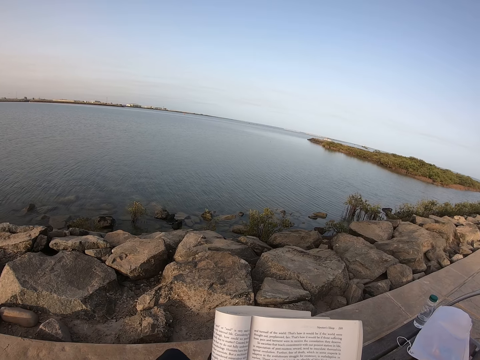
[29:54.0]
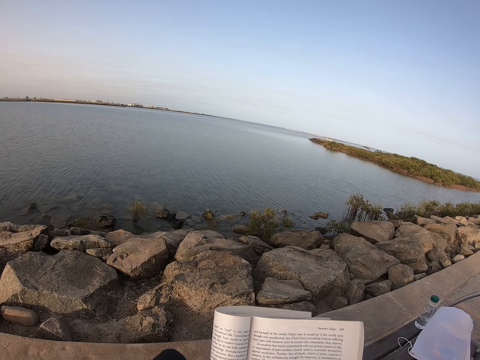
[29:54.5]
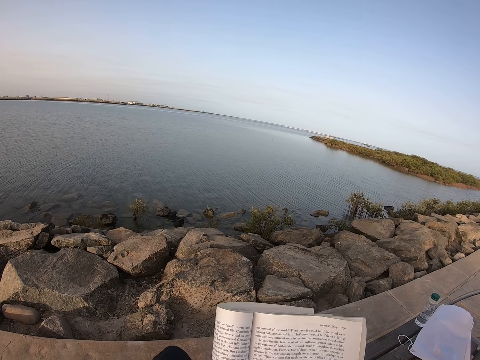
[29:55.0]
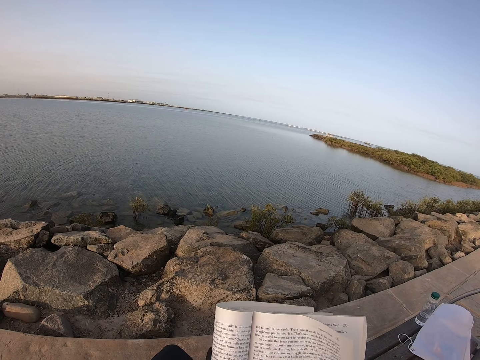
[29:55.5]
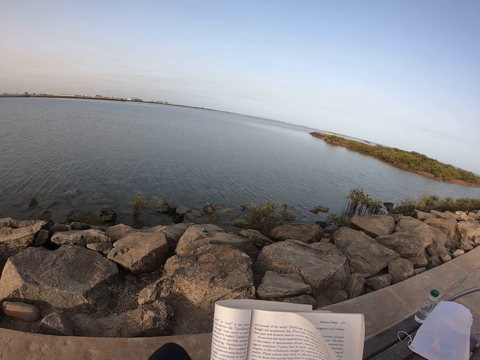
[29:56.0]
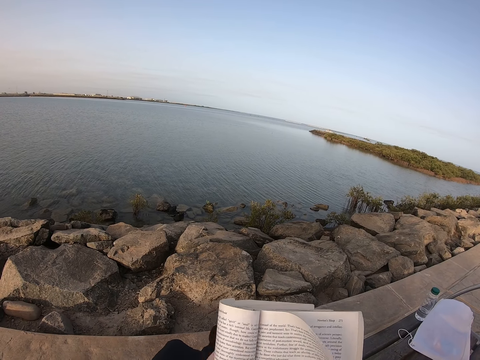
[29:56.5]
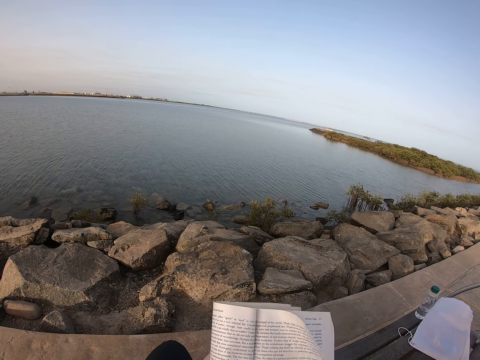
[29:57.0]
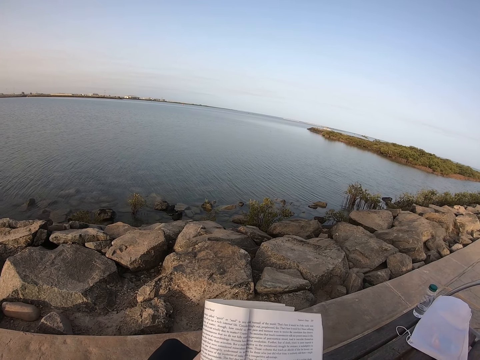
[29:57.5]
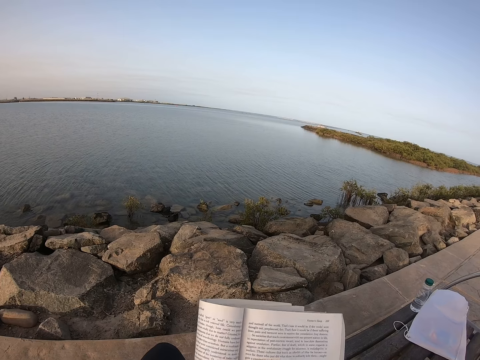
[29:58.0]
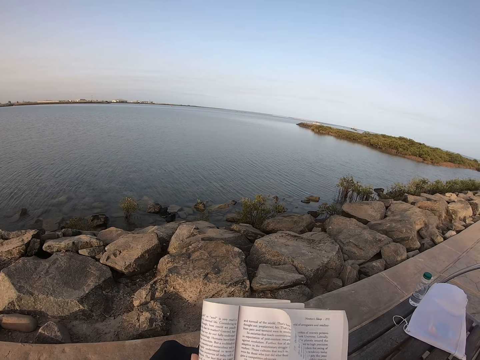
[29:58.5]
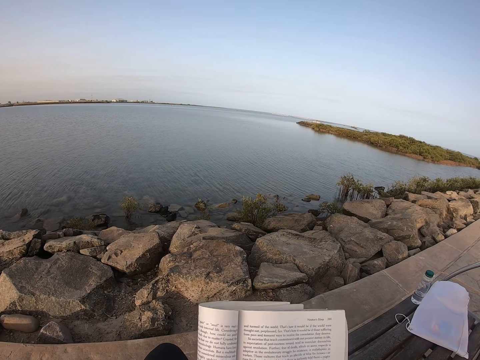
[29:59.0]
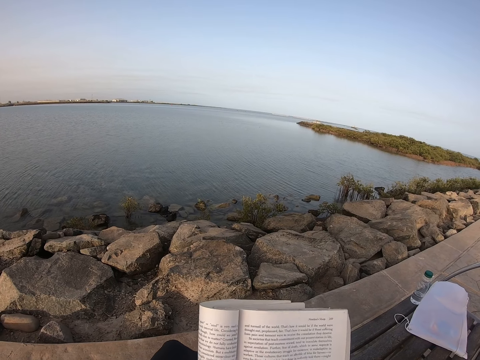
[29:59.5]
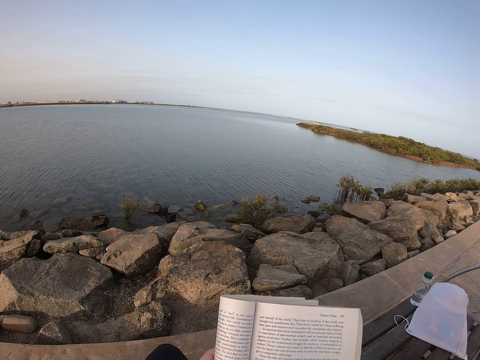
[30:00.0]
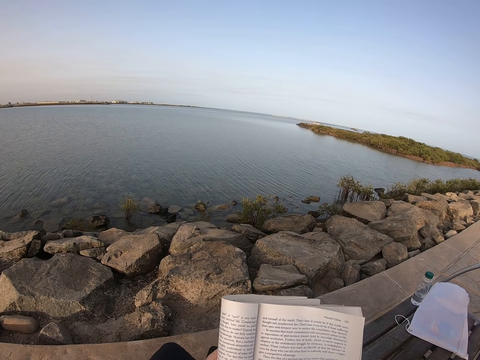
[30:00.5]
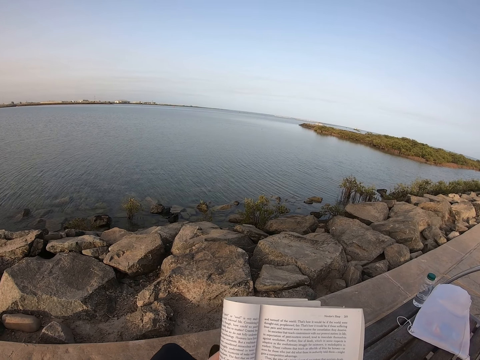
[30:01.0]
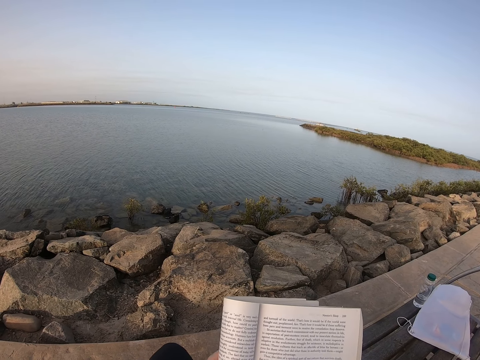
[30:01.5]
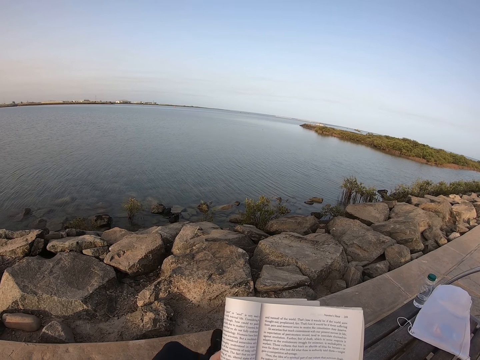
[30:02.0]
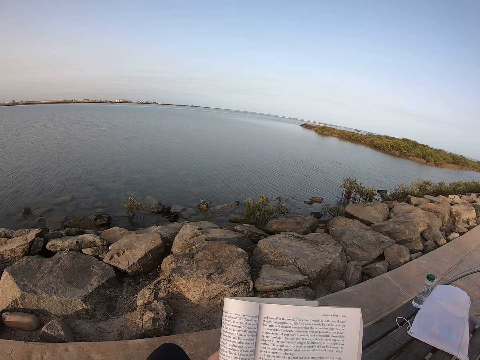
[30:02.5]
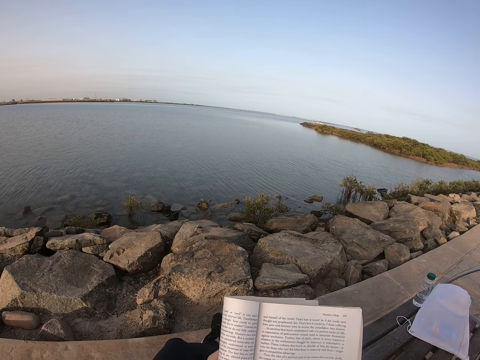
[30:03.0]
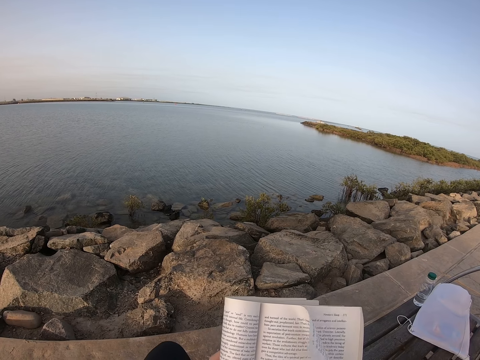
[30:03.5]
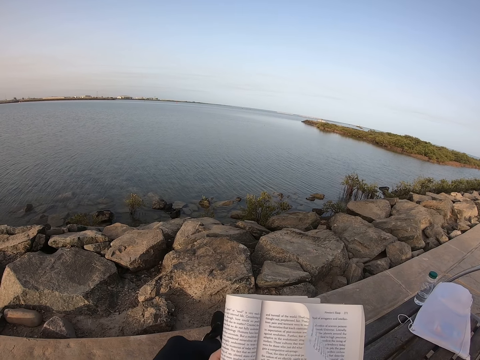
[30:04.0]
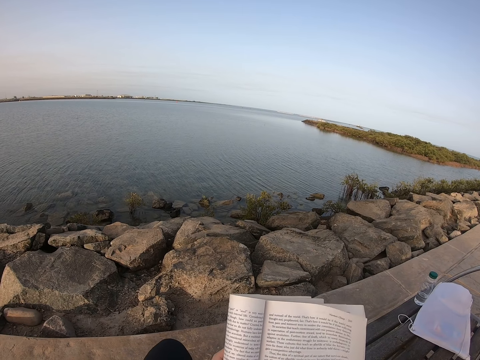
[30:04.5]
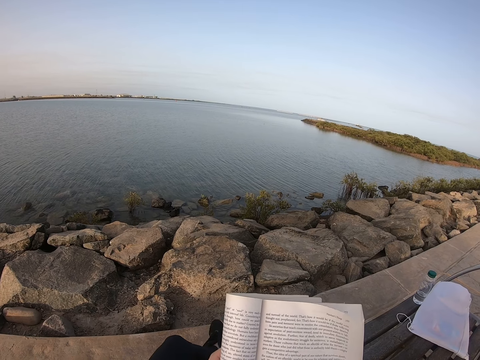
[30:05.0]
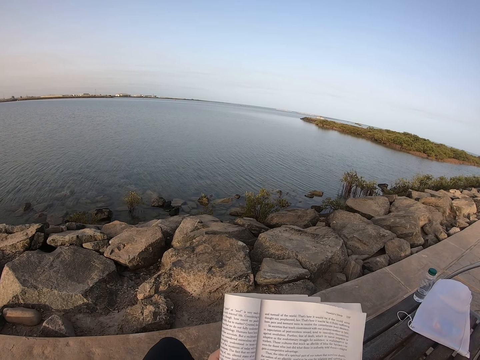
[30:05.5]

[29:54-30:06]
The camera wearer moves a leg back and forth. They read a book.

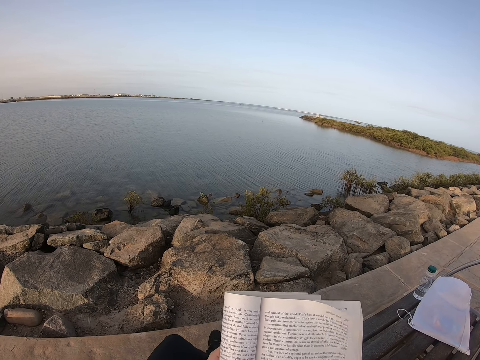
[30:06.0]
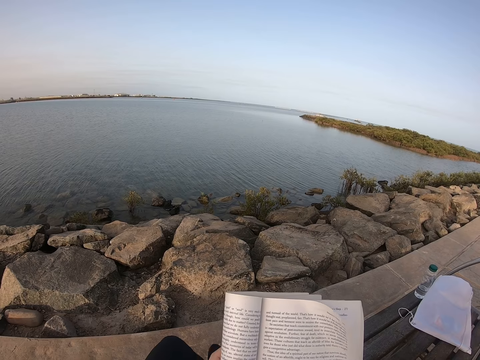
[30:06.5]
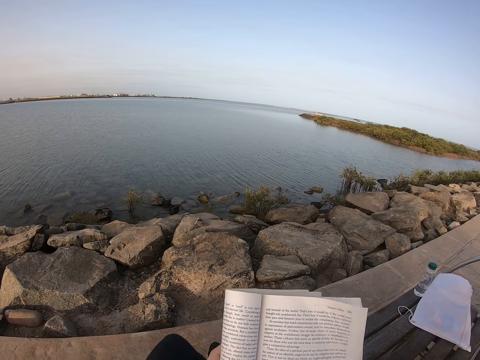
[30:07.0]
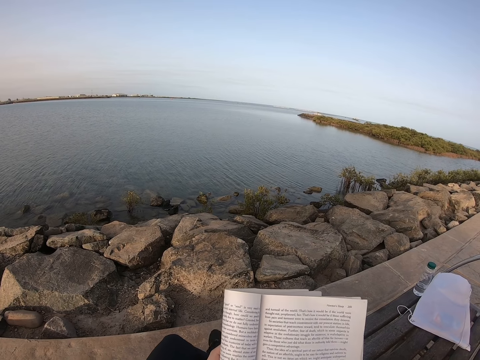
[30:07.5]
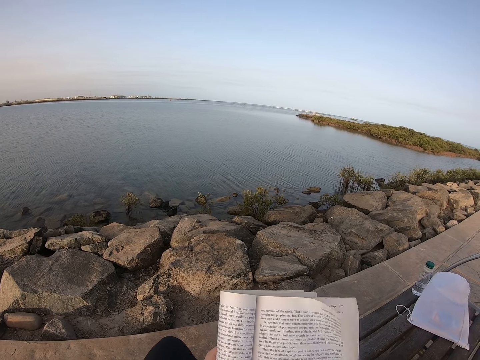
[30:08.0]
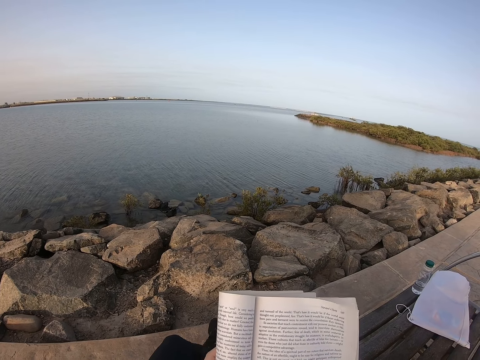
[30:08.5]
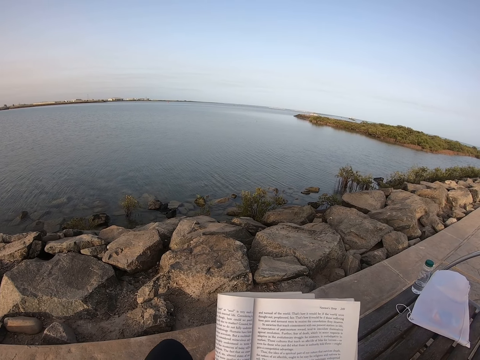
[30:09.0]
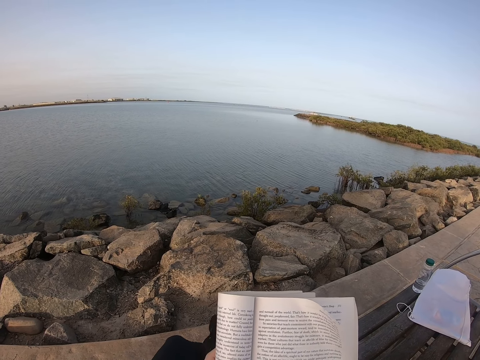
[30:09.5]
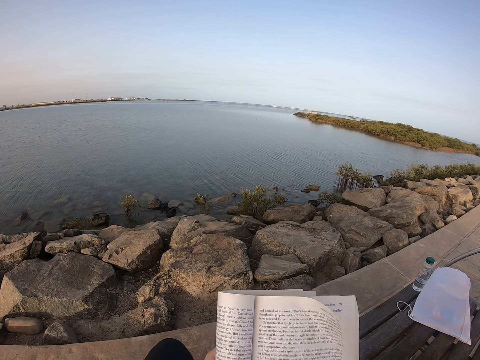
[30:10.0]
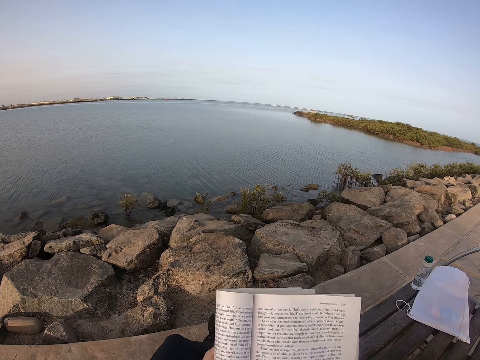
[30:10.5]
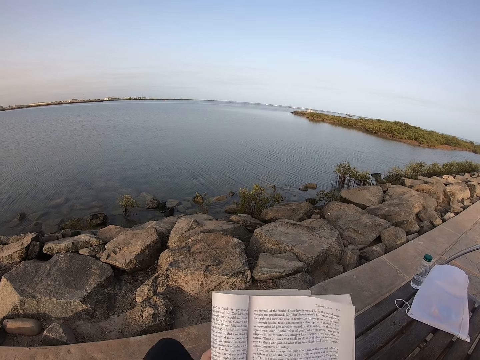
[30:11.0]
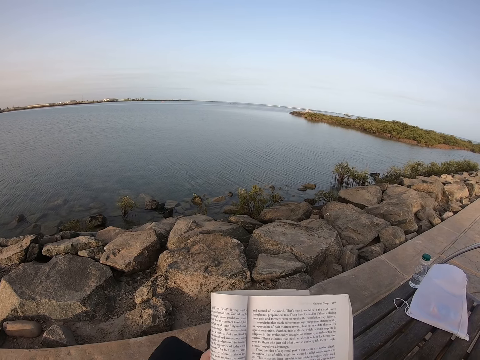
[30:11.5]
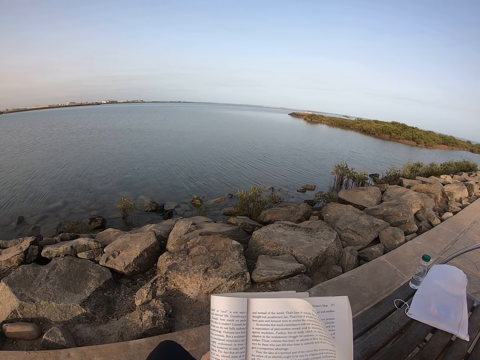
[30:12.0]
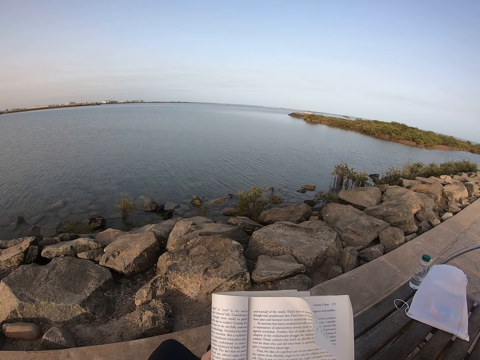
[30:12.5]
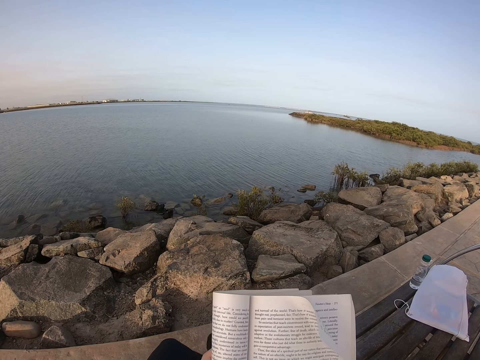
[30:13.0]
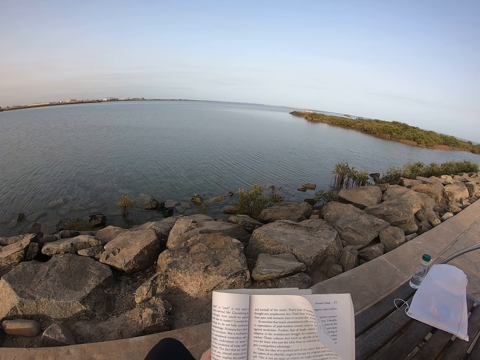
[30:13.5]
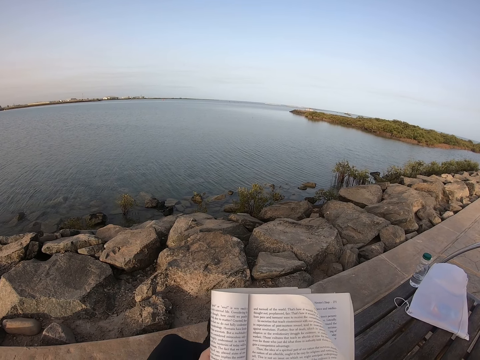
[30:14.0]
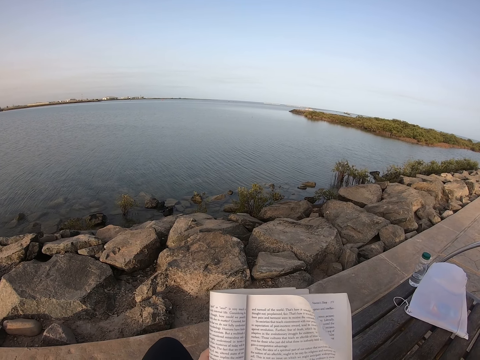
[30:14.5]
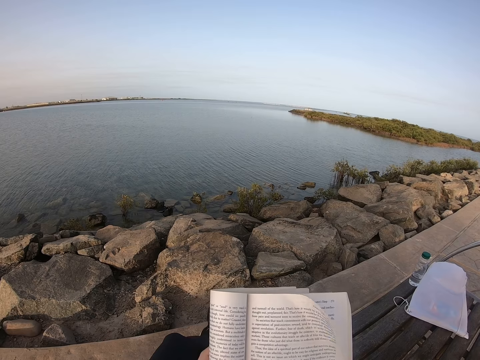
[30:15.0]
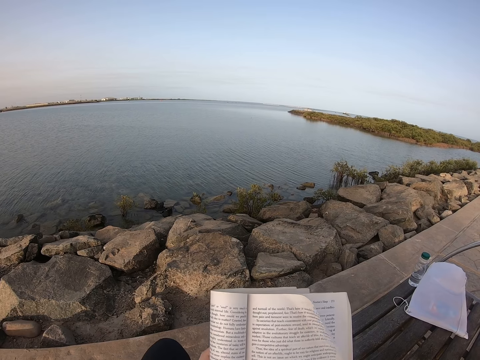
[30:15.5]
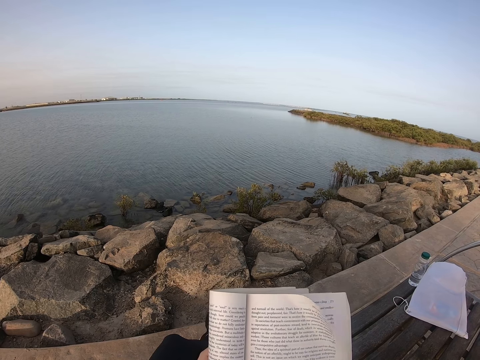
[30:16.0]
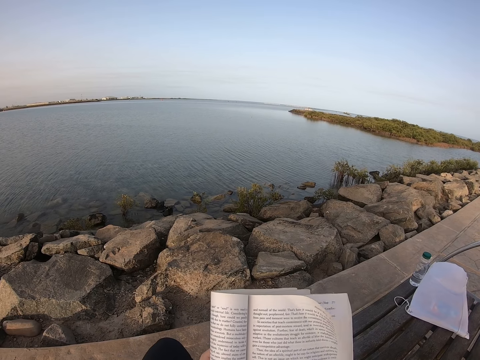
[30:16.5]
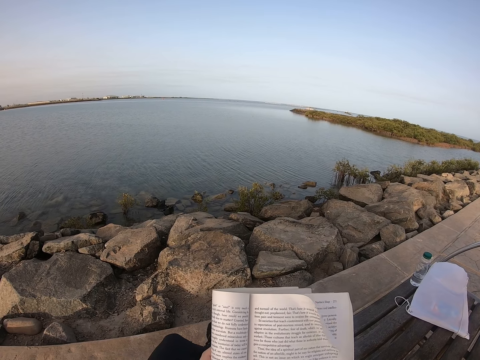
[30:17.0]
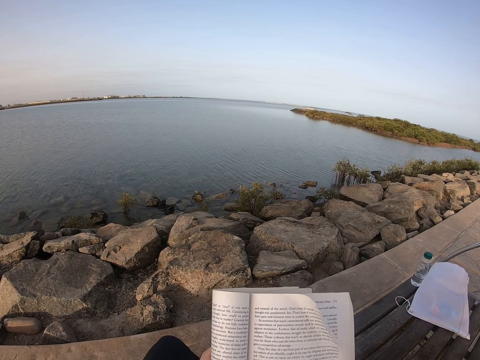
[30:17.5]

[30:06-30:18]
The camera wearer swings her left leg.

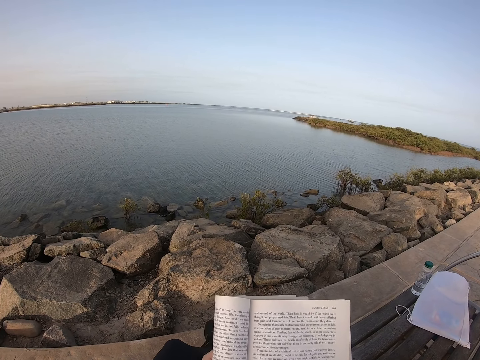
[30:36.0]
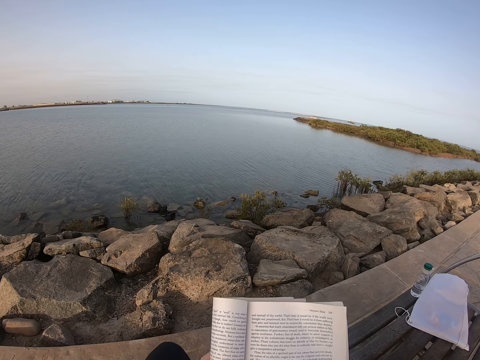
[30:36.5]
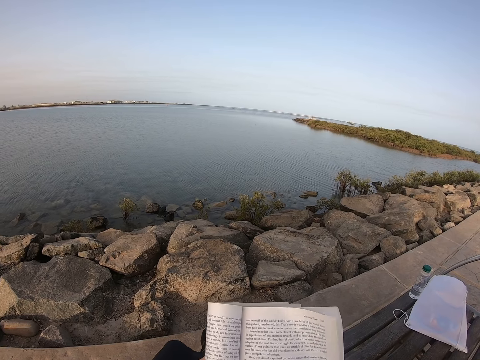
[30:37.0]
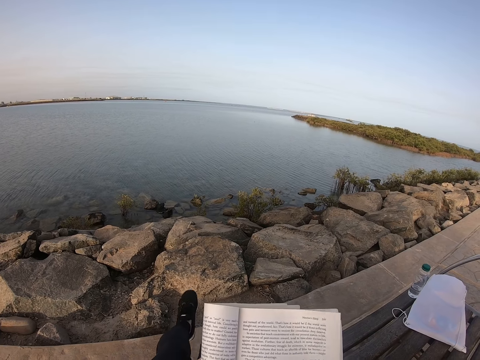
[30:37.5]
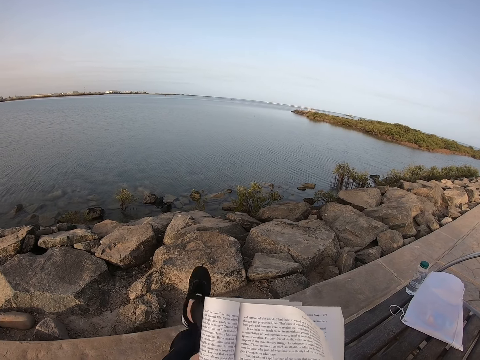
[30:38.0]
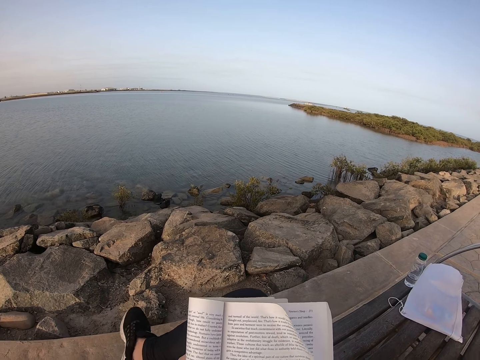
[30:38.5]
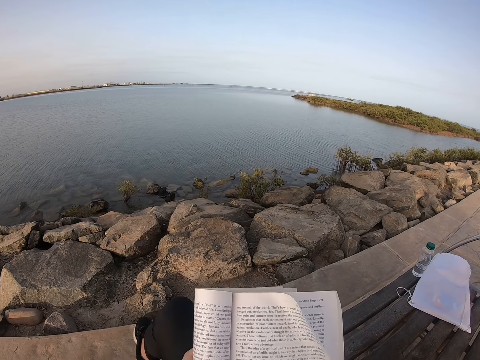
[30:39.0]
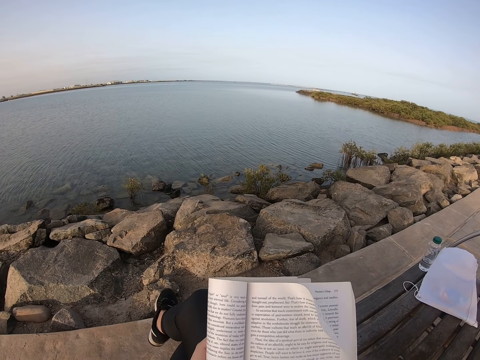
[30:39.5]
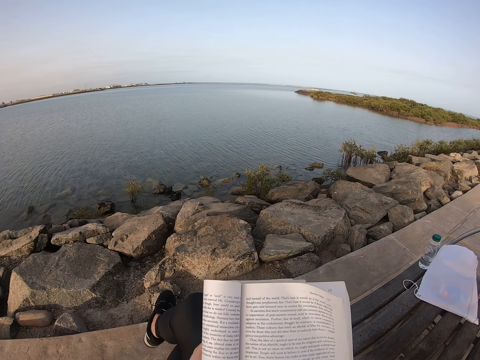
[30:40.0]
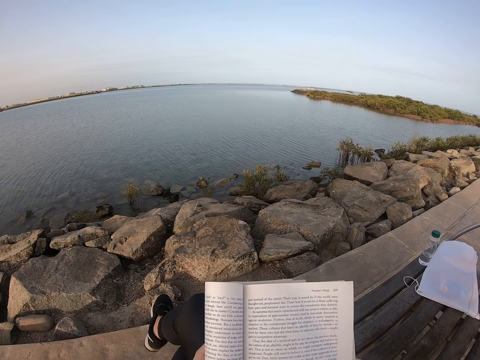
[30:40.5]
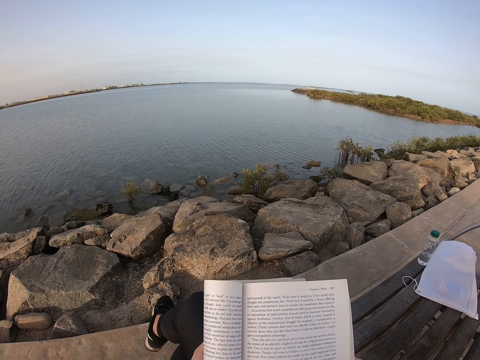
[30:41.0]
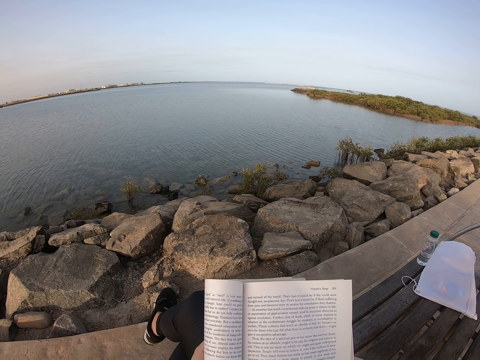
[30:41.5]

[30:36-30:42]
The camera wearer folds her legs. She moves a foot.
